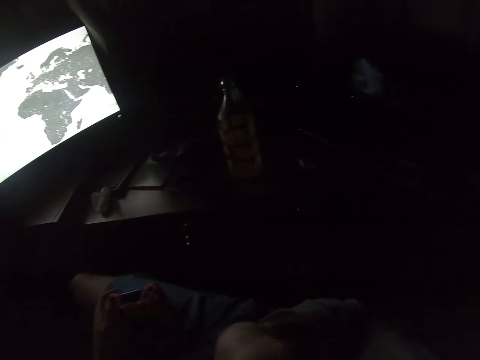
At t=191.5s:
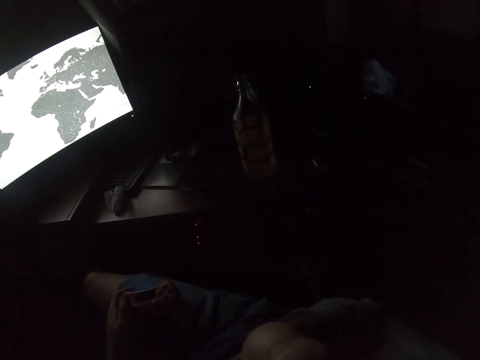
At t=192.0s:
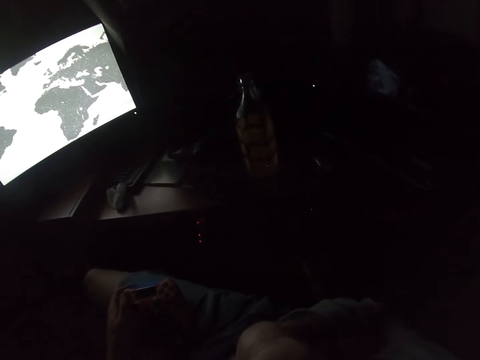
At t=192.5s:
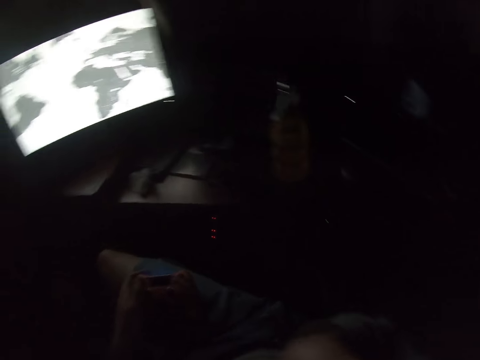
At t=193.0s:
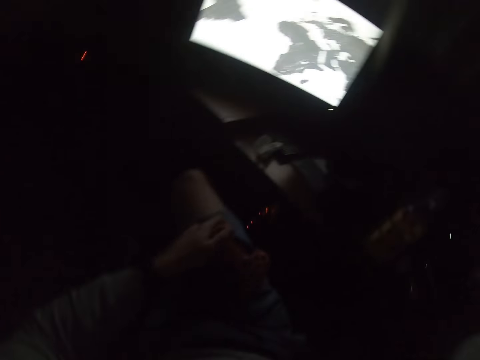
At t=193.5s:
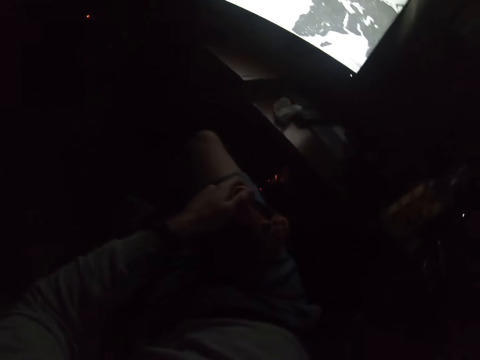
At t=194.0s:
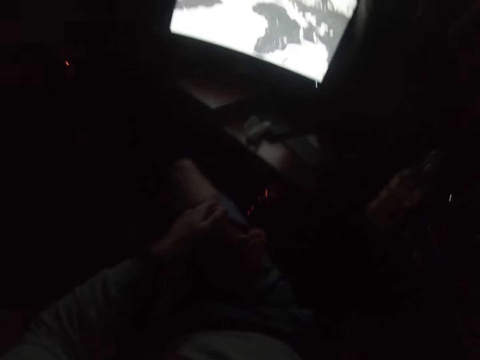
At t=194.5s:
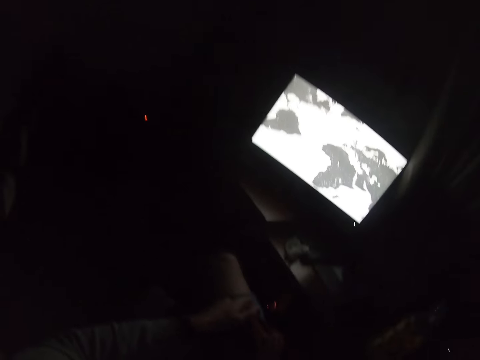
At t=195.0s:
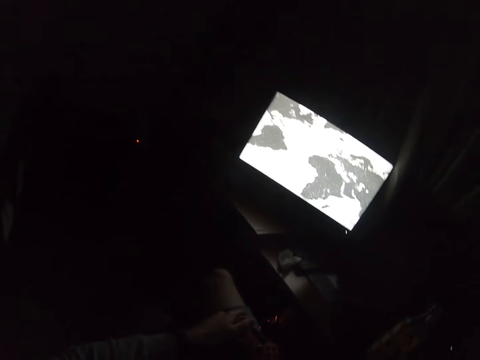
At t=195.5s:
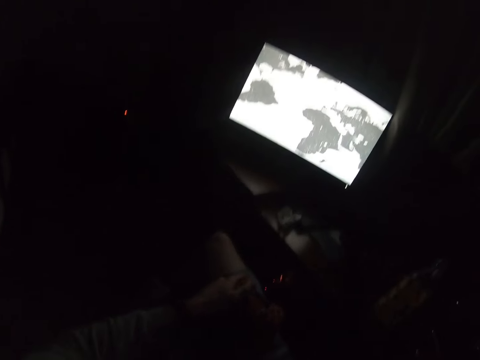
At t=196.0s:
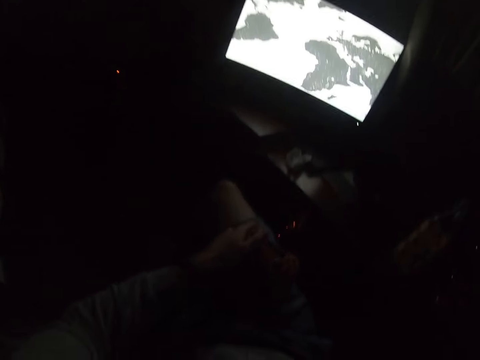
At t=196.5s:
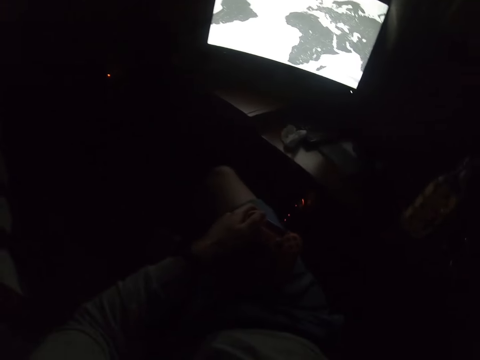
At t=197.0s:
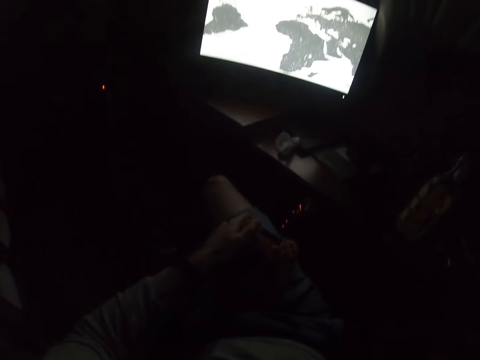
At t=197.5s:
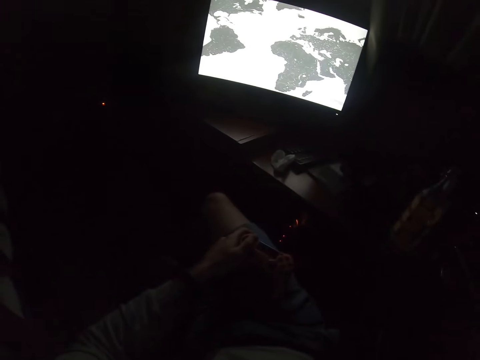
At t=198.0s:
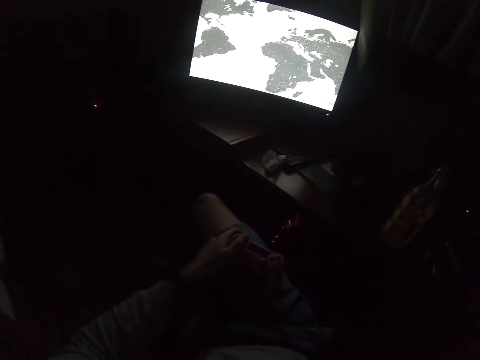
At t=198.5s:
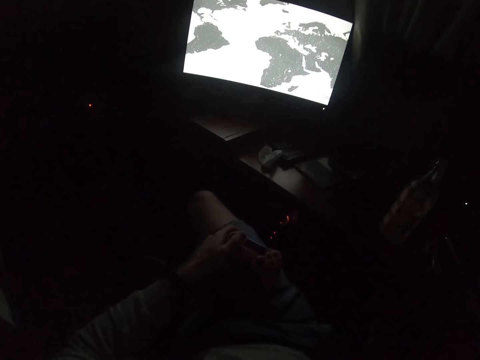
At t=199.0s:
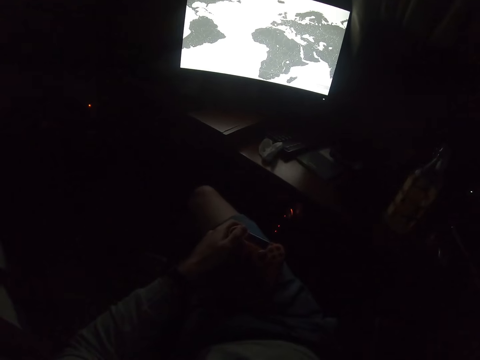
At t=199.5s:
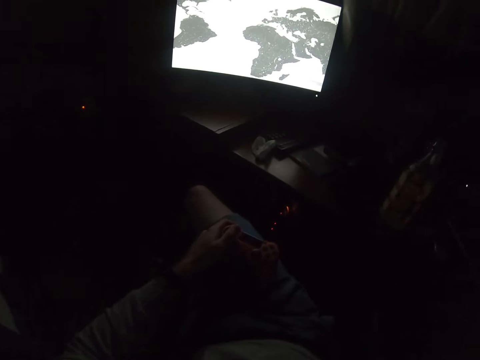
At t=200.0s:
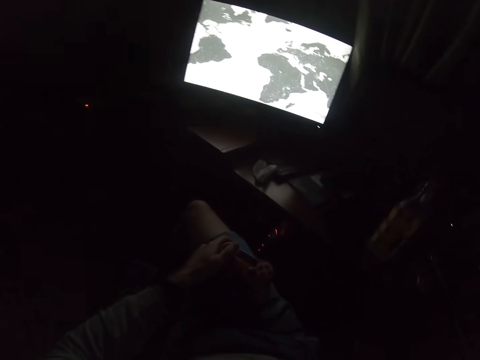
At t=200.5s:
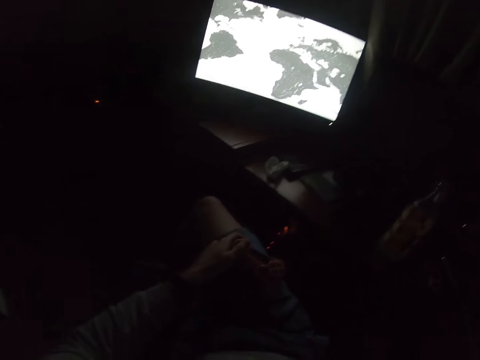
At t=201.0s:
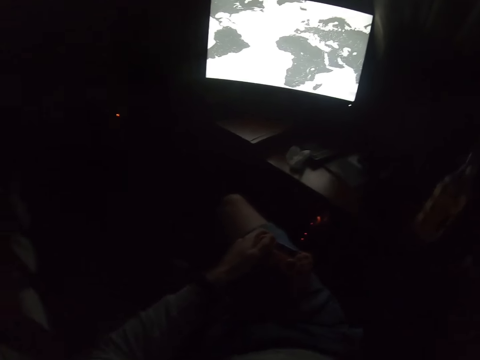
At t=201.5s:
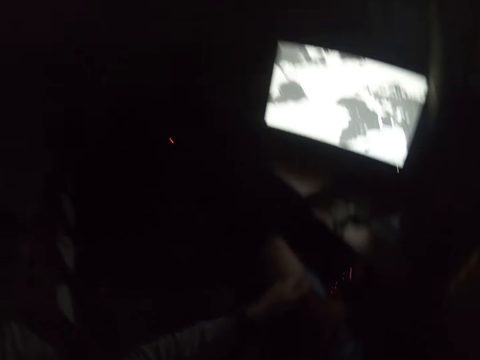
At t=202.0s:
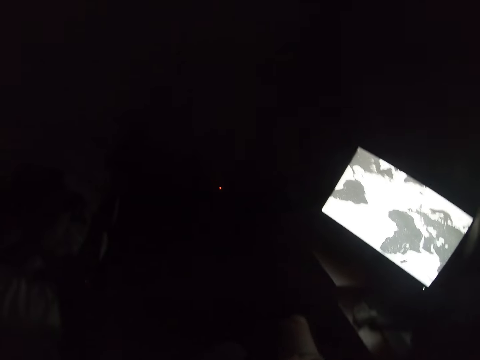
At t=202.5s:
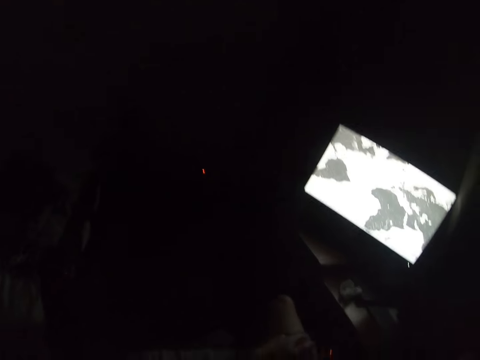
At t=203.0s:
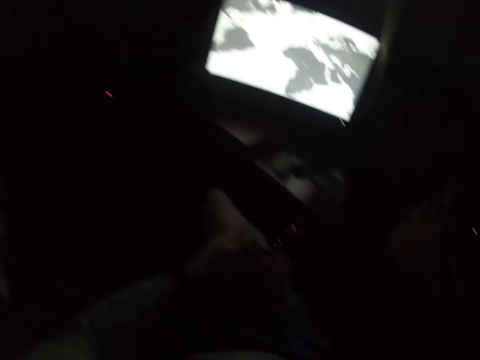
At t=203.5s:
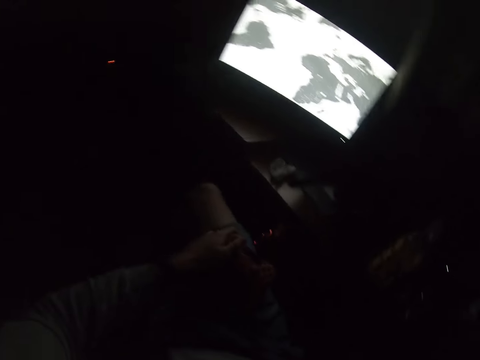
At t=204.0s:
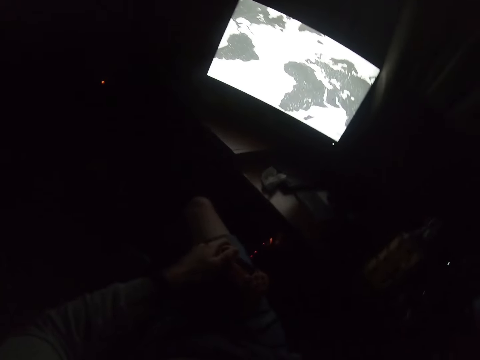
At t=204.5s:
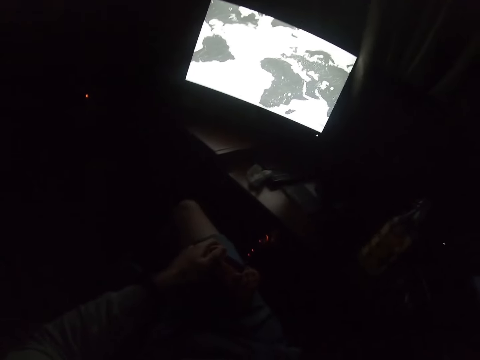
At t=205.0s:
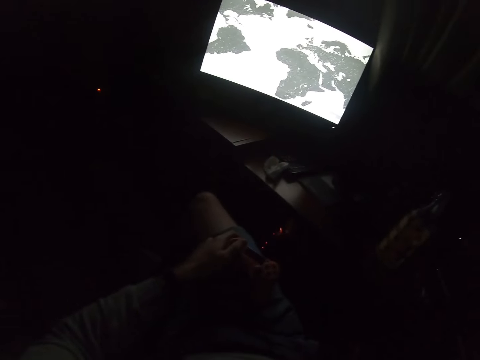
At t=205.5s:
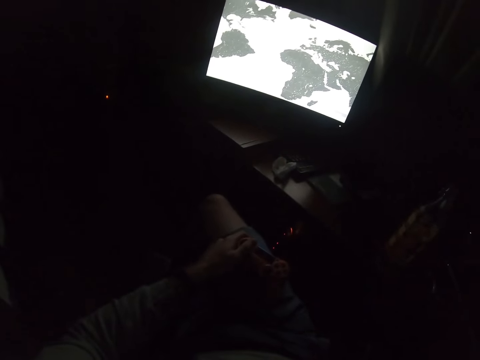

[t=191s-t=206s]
The camera wearer looks around.

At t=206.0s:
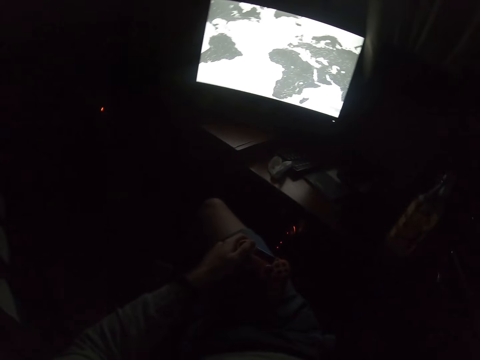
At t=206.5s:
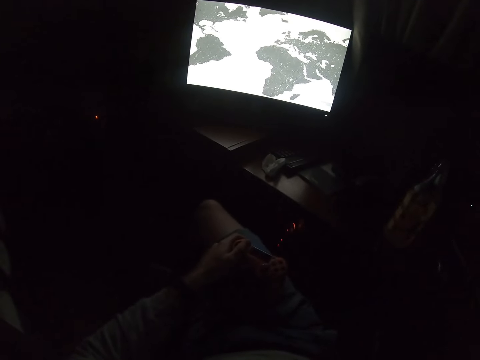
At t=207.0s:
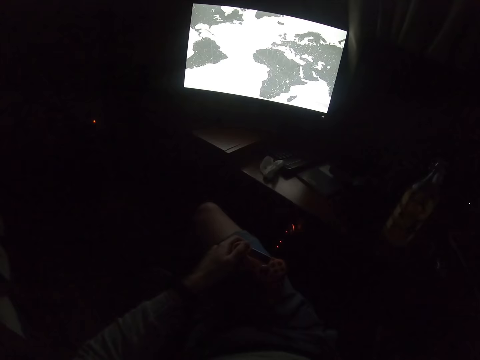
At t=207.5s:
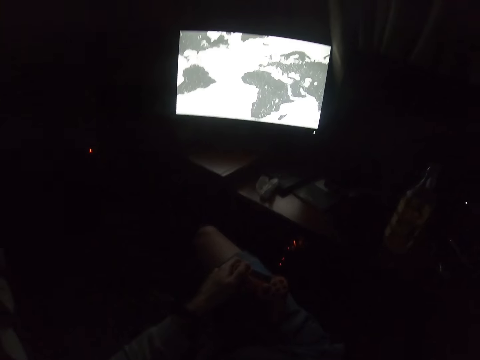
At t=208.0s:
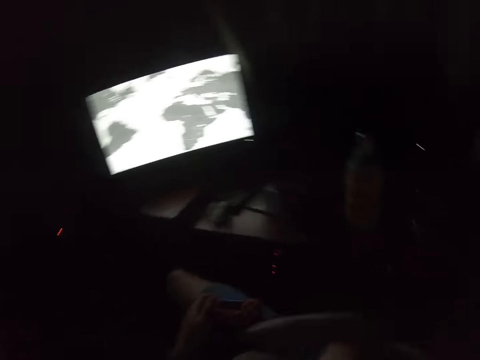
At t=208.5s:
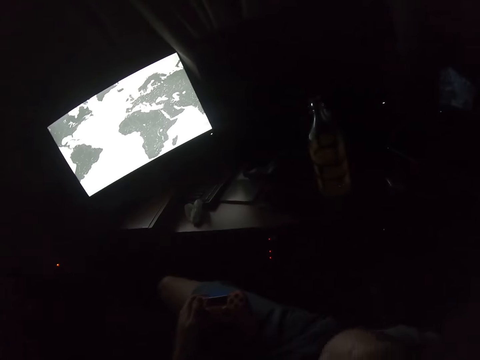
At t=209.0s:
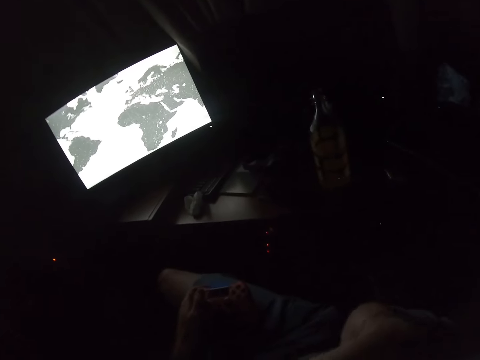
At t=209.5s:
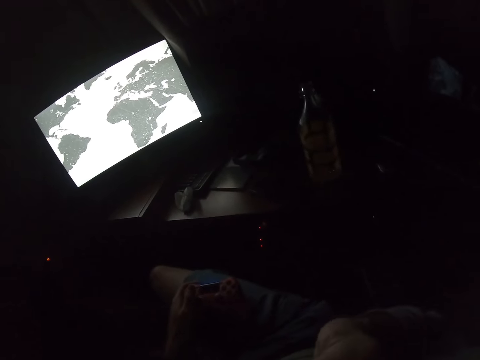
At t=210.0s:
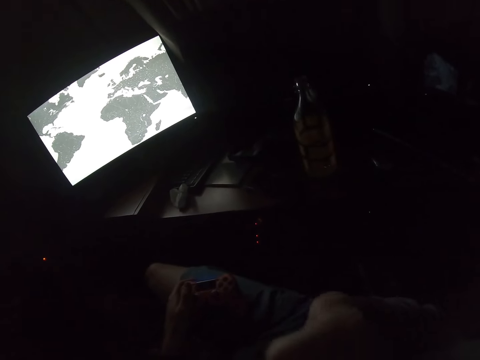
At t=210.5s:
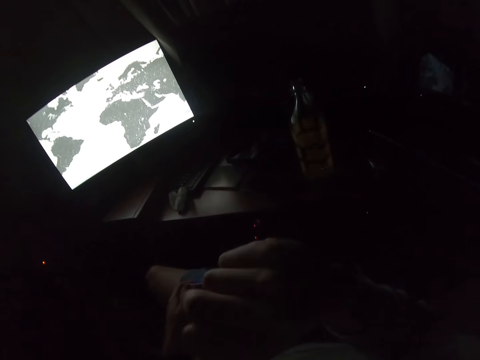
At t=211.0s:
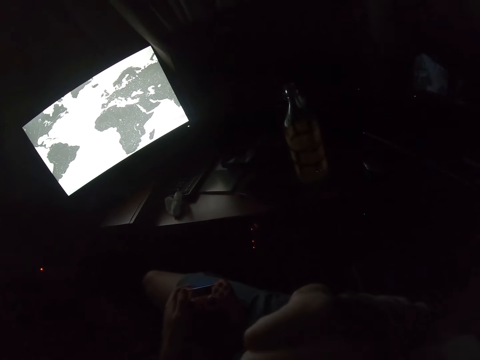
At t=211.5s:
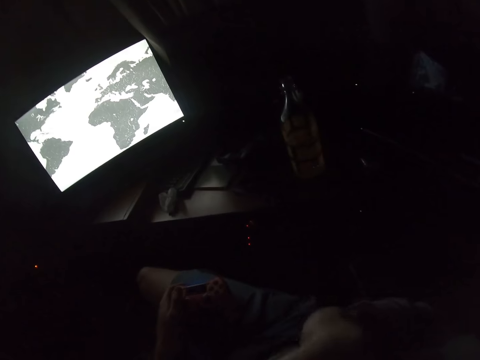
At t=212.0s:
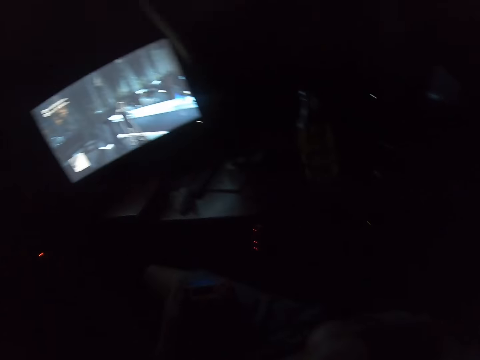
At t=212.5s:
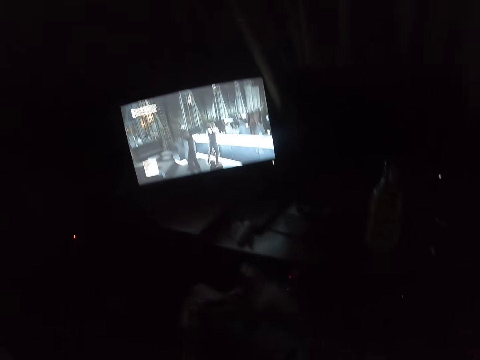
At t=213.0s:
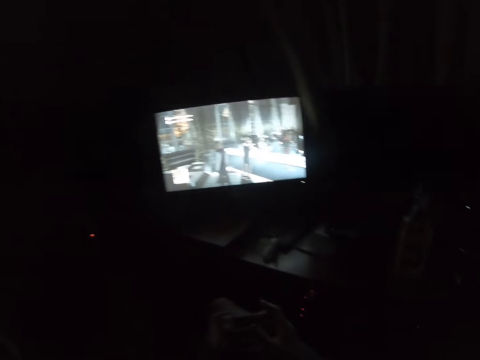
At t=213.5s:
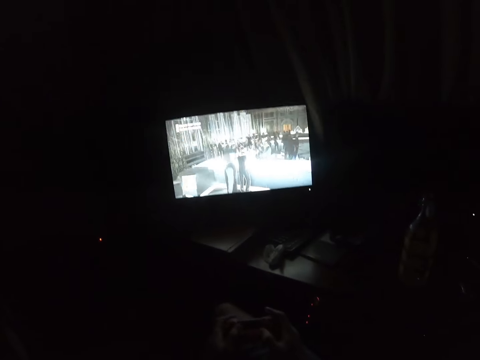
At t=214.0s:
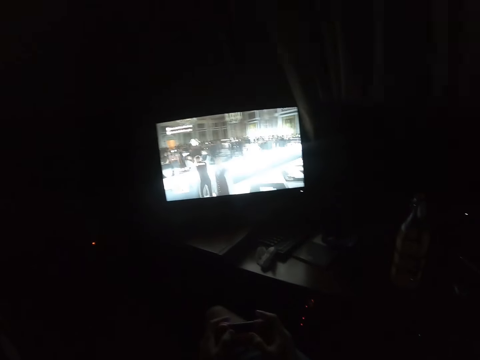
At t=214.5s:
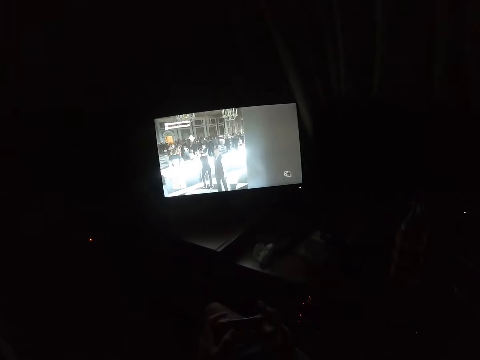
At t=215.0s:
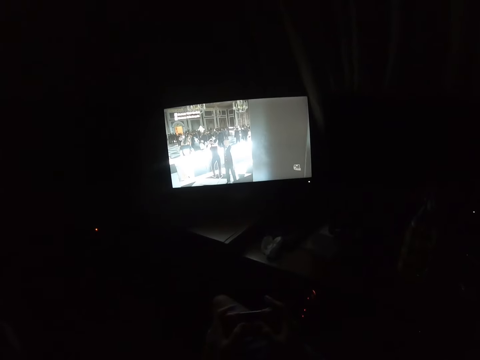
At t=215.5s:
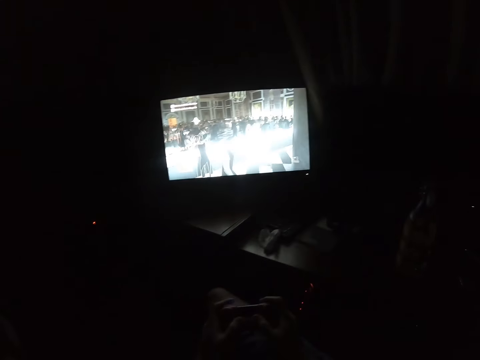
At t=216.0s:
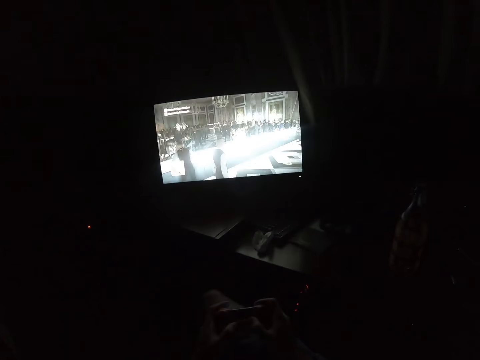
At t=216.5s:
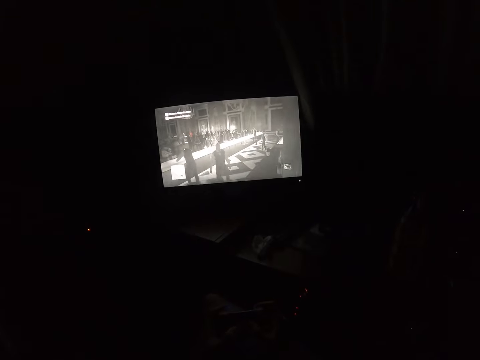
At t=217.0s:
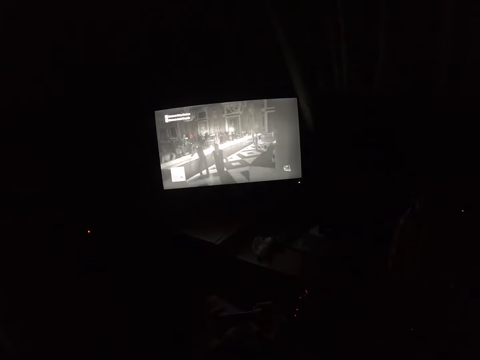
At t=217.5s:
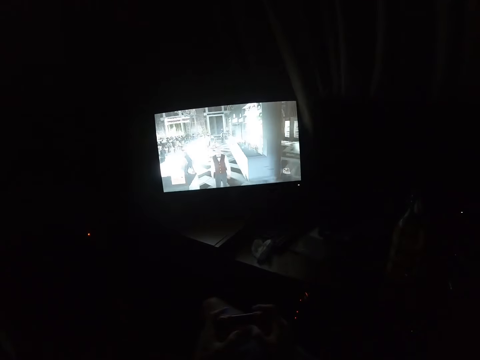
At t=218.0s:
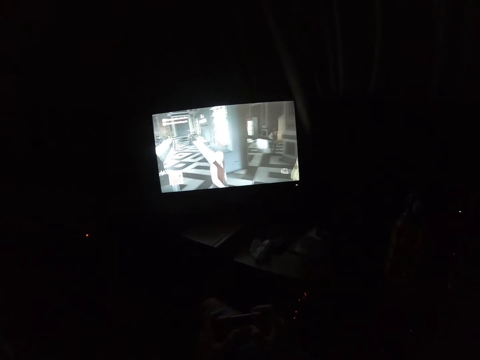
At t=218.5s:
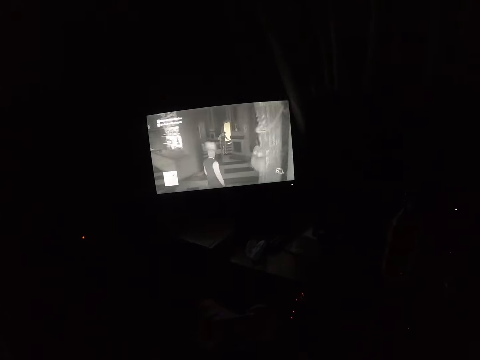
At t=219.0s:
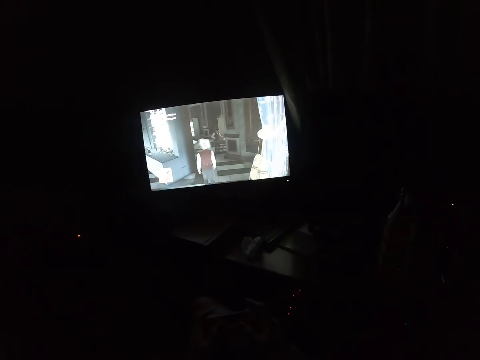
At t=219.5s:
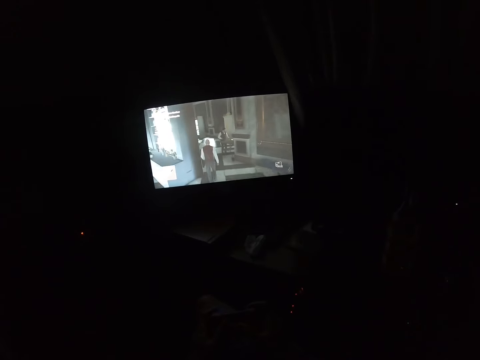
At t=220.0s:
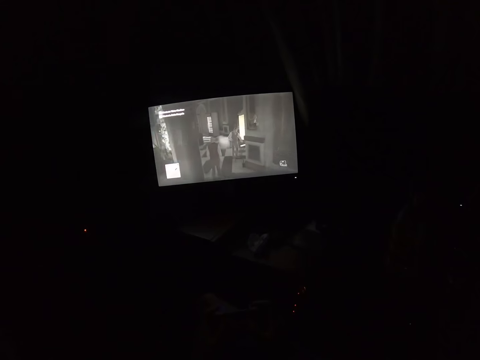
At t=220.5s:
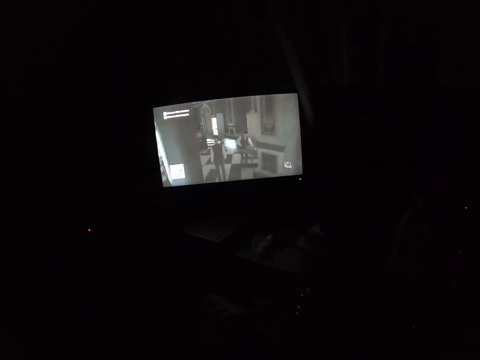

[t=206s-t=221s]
The camera wearer lifts their hand up. They grab a gamepad with their right hand. They play a pc game on the television using the gamepad.
